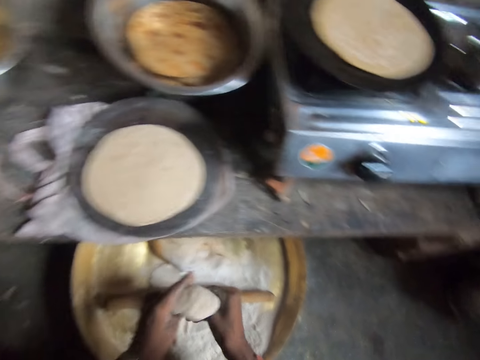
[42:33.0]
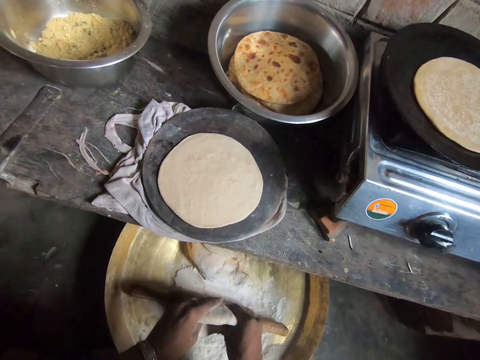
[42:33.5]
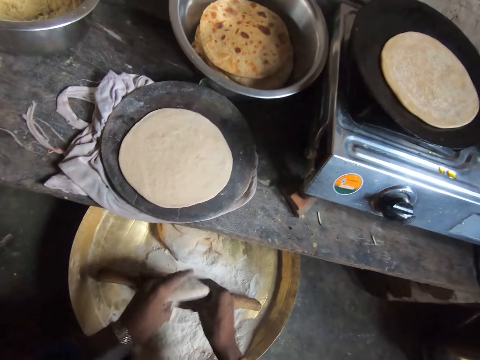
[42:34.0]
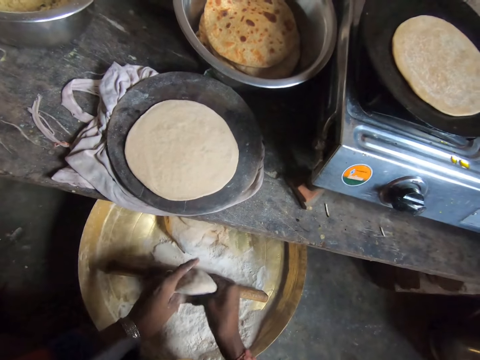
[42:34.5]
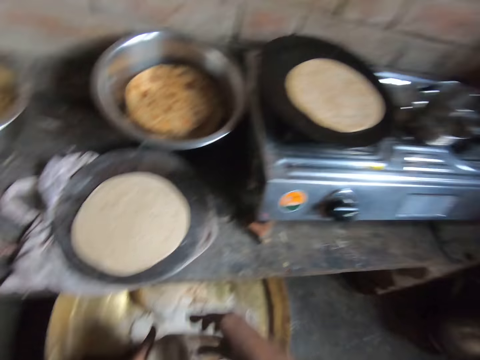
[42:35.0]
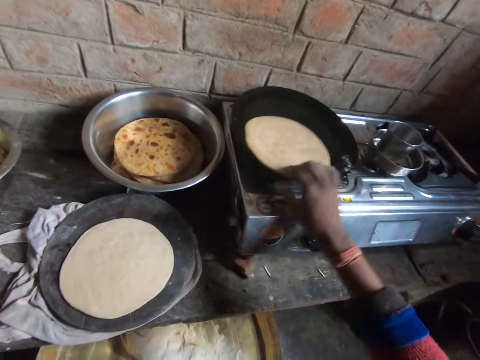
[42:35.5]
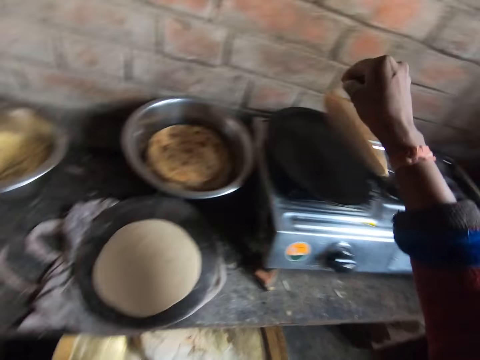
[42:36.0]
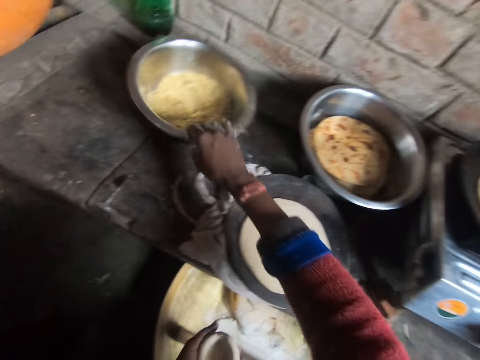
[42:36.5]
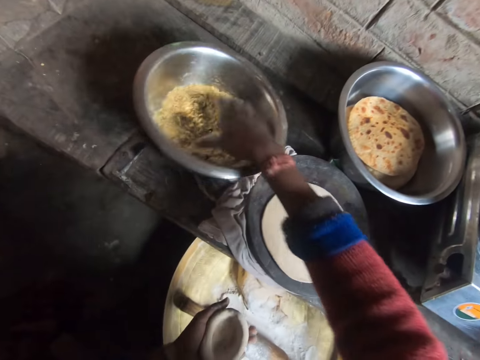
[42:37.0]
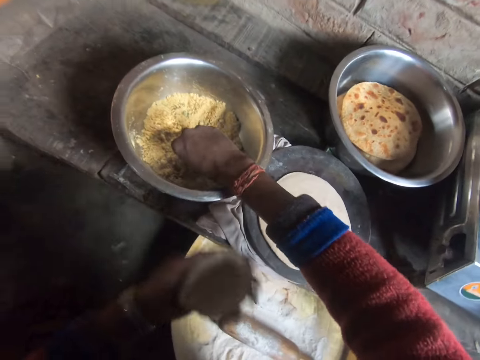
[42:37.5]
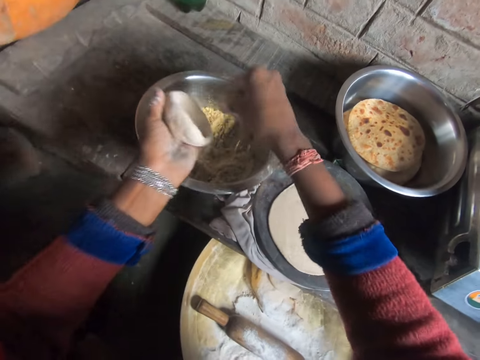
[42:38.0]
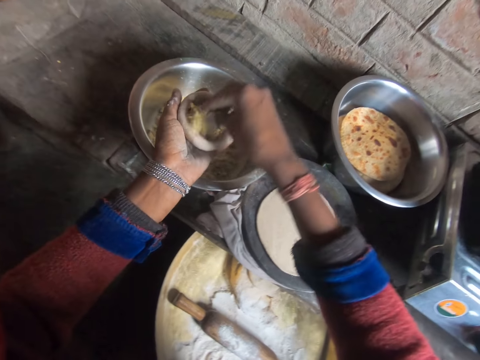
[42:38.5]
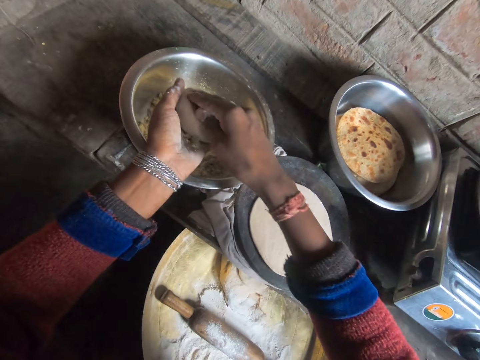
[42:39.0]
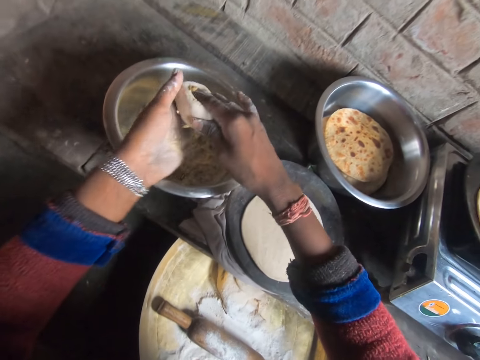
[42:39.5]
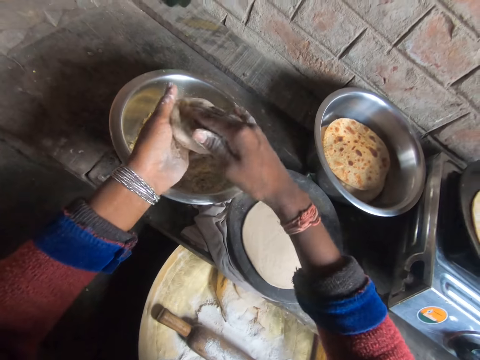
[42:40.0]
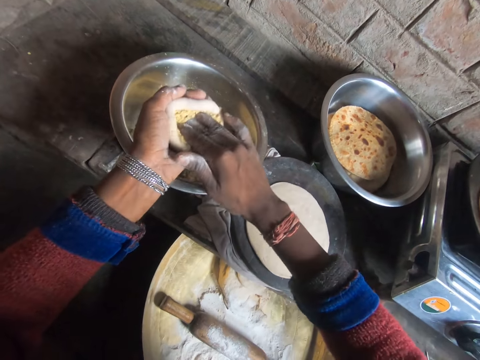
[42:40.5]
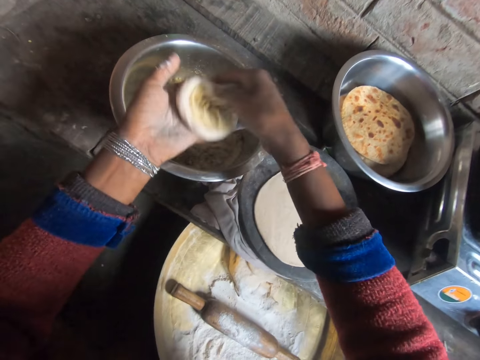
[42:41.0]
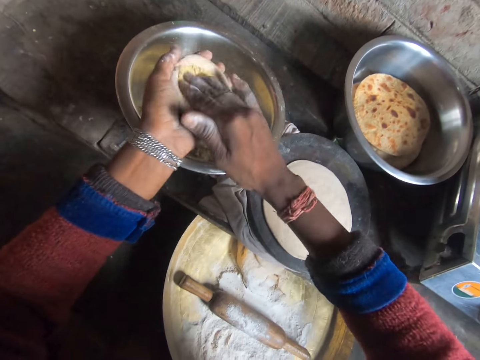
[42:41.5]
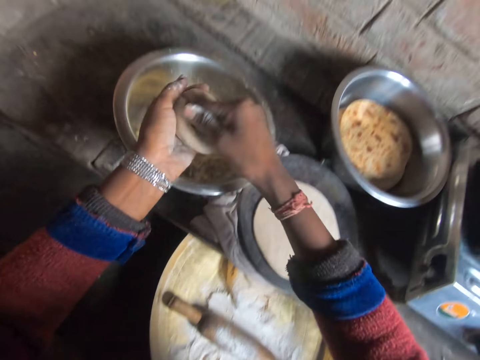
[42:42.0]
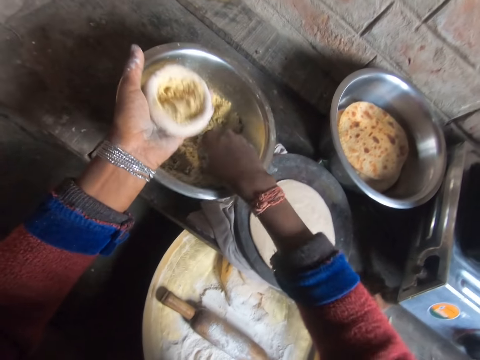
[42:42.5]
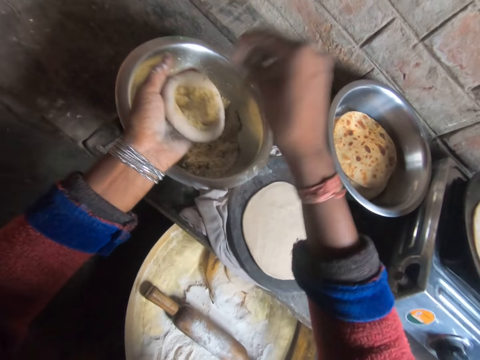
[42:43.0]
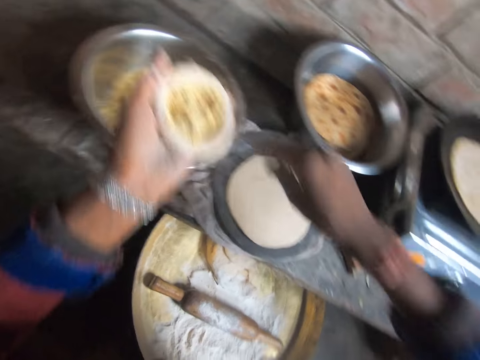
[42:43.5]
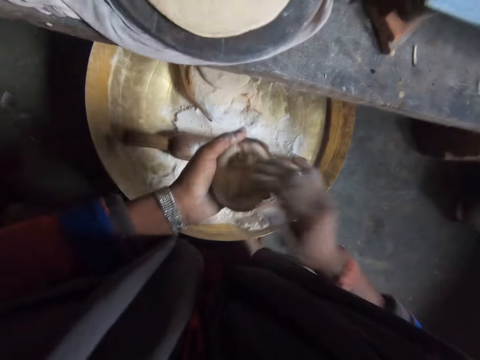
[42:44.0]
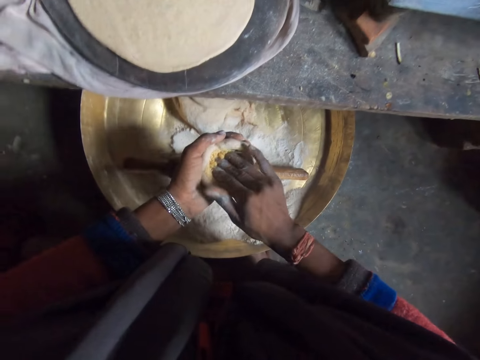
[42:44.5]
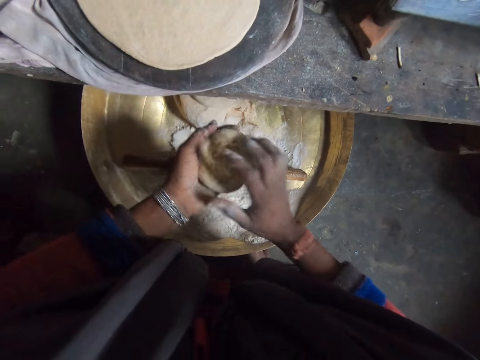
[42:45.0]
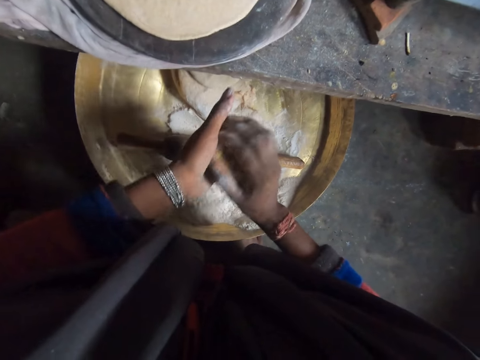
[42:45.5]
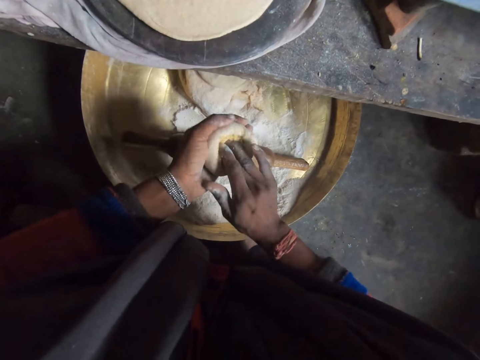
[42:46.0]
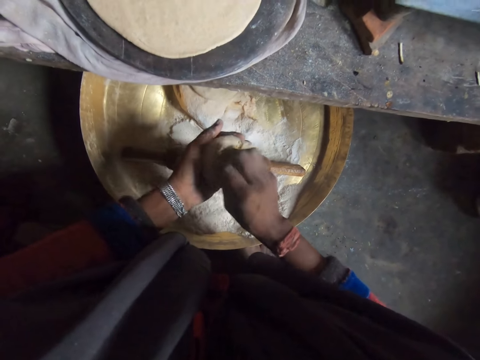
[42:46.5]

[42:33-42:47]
The camera wearer checks the pancake or white bread in the pan. She drops the white bread. She puts some spices from the bowl at her left in the dough with her hands. She moves a bowl. She takes something. She mashes the spices into the dough with her right hand. She takes something and puts something in the dough ball. She presses something in the dough ball.

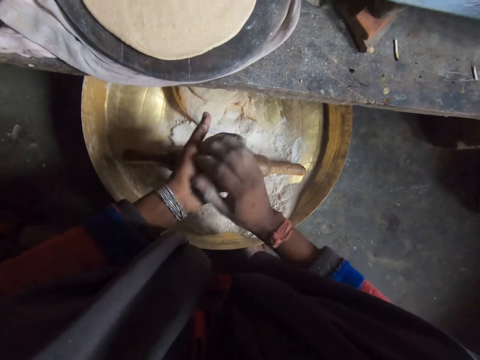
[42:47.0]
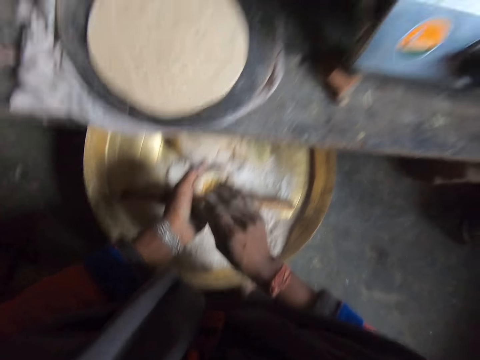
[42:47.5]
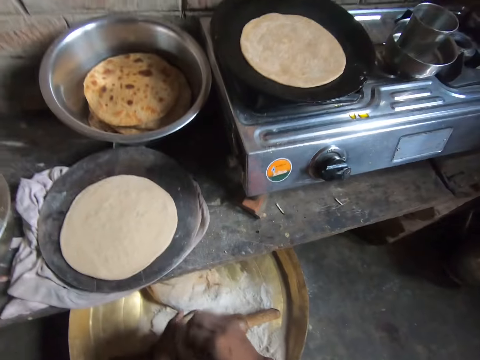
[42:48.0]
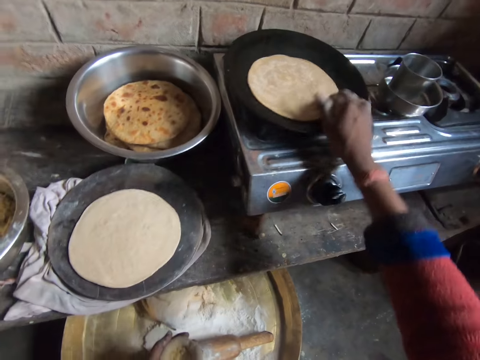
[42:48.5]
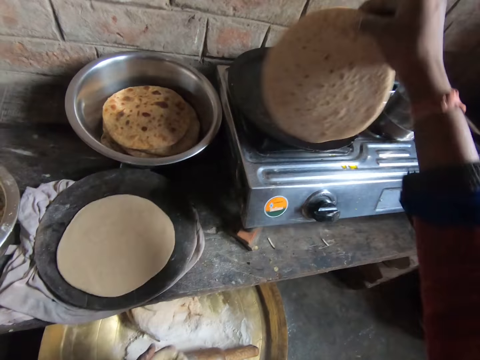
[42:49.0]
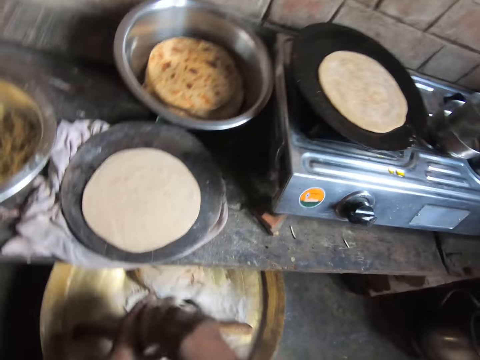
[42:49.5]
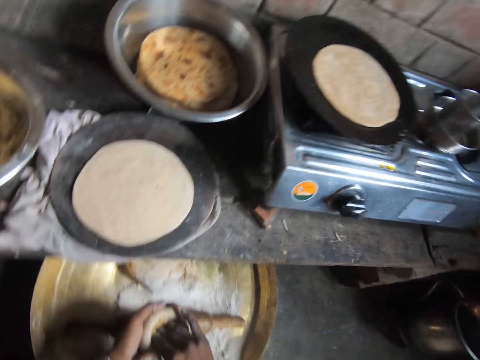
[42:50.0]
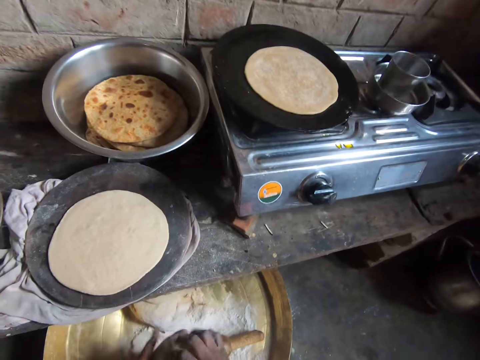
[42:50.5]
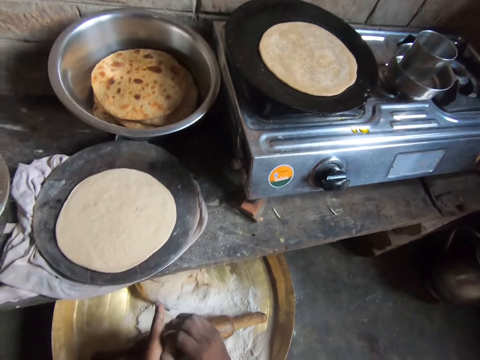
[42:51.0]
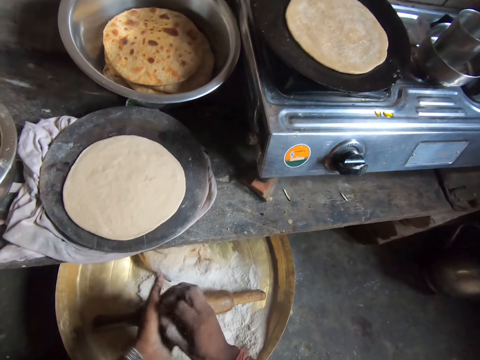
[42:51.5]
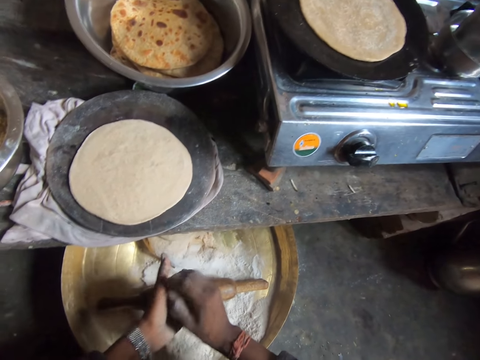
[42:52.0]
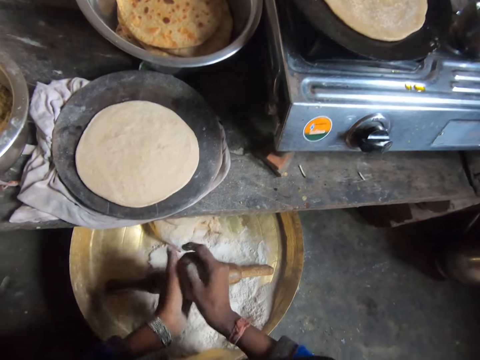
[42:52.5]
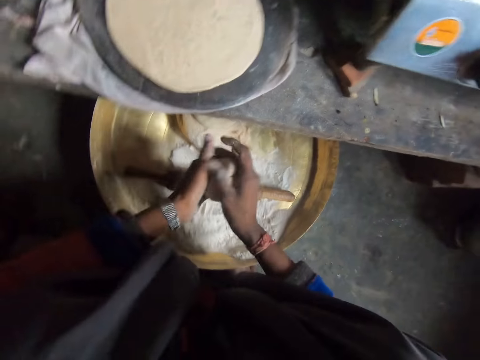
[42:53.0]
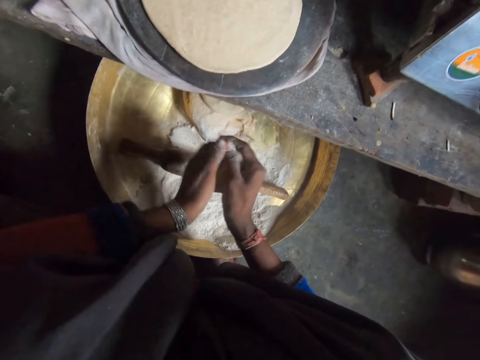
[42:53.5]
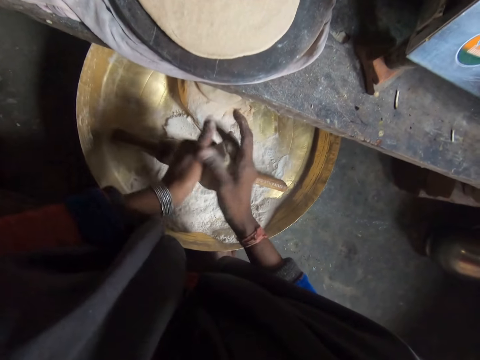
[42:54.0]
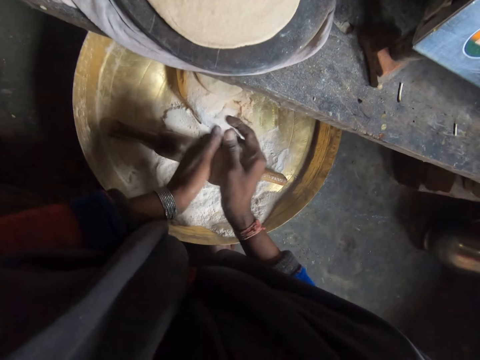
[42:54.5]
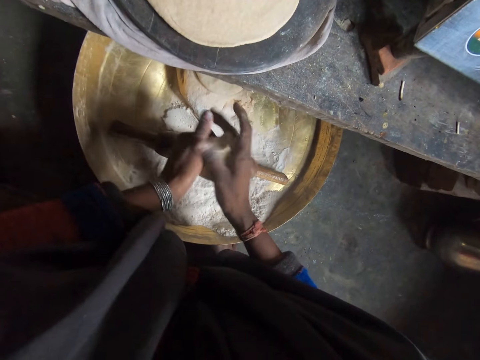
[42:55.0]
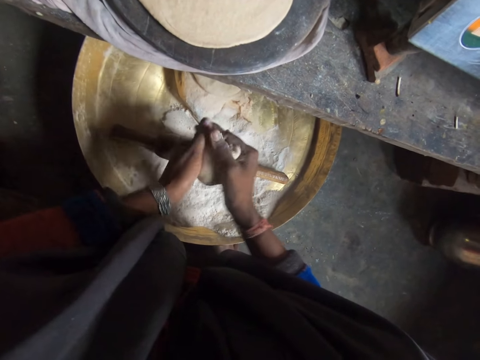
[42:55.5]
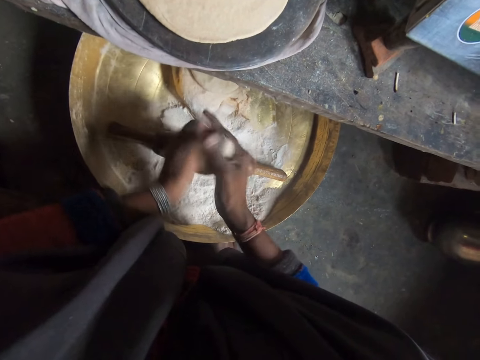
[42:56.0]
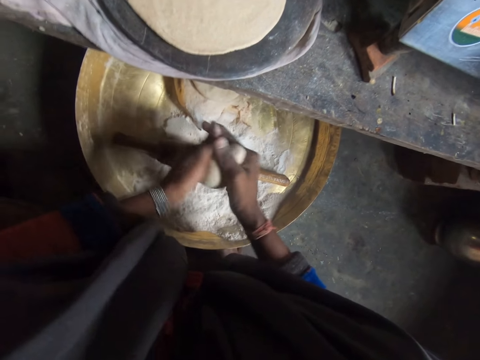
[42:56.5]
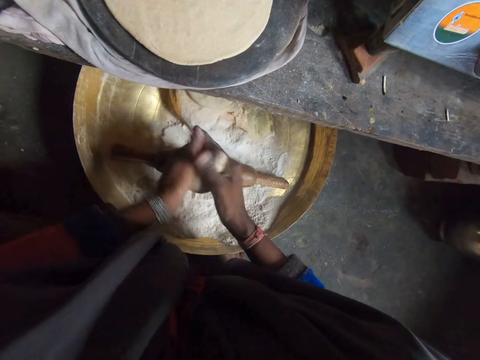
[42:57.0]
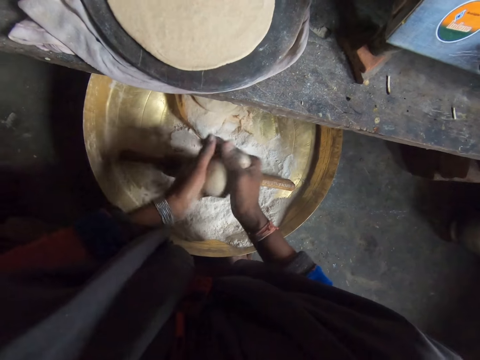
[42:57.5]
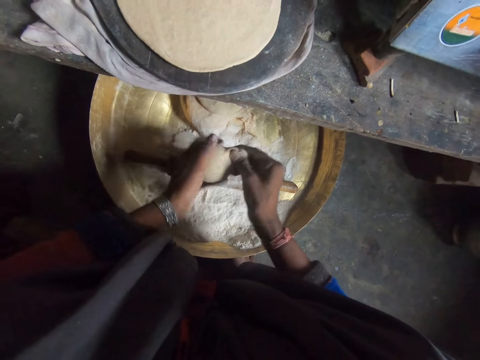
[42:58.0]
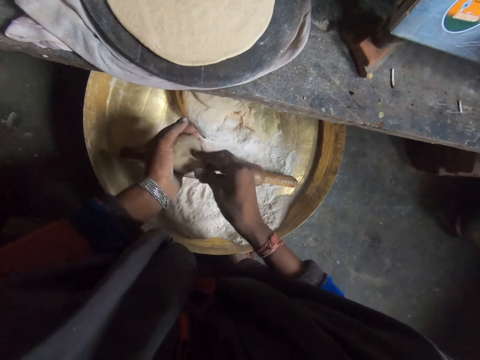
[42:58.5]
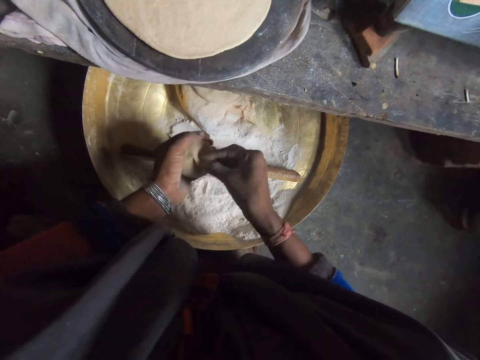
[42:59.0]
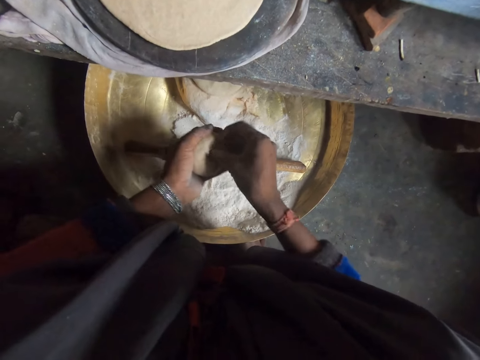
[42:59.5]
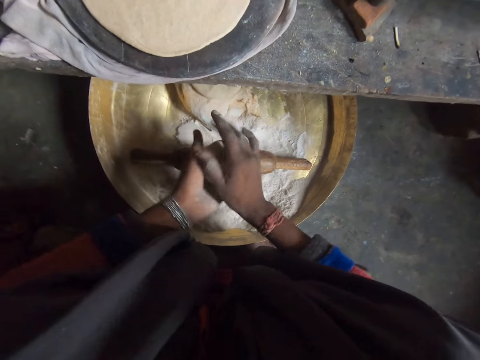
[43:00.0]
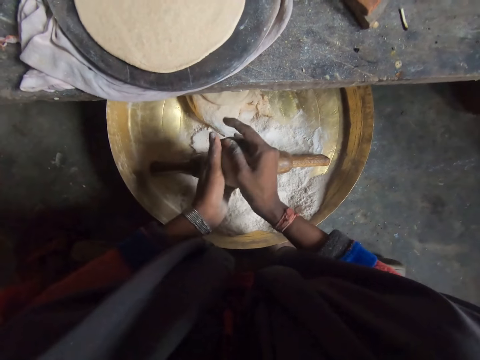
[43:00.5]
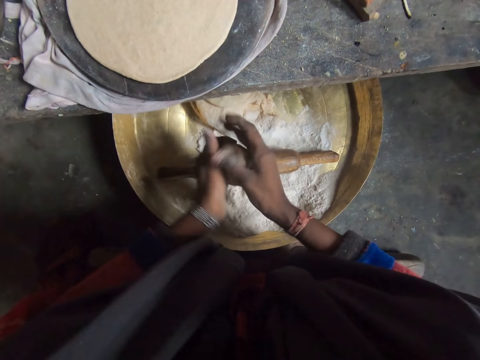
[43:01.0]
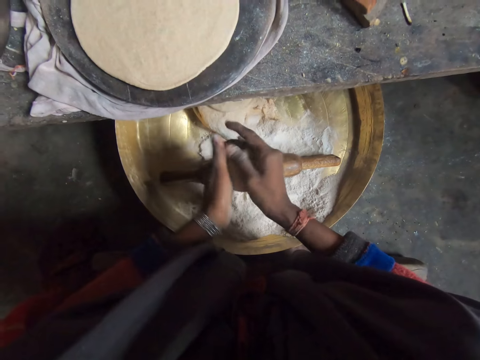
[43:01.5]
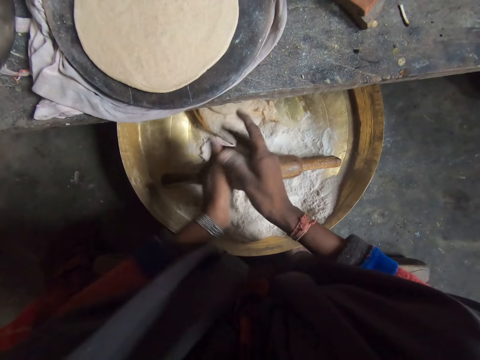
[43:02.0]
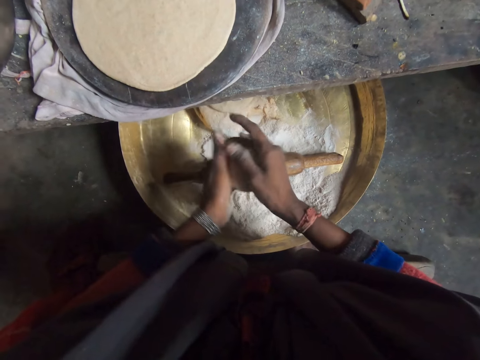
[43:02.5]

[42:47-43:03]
The camera wearer molds the dough ball. She checks the pancake or flat bread in the pan with her left hand. She drops the flat bread. She molds the dough well with her hands.
